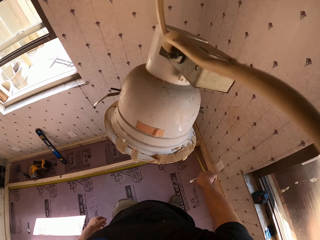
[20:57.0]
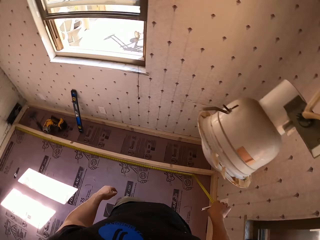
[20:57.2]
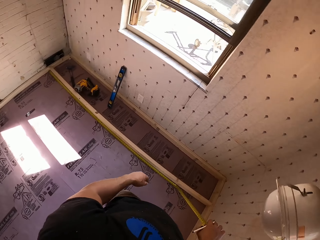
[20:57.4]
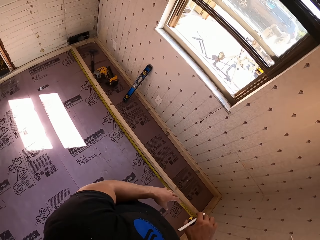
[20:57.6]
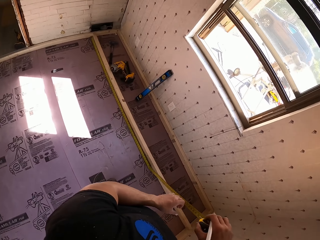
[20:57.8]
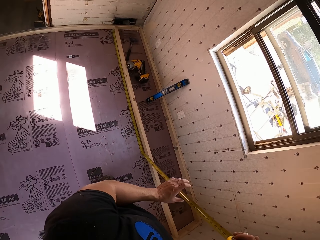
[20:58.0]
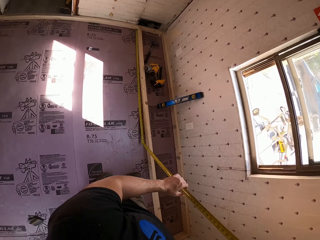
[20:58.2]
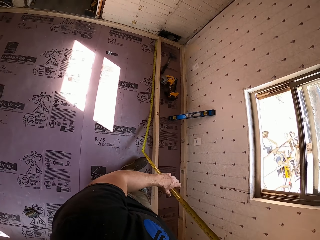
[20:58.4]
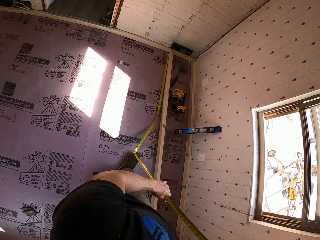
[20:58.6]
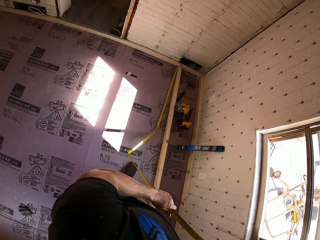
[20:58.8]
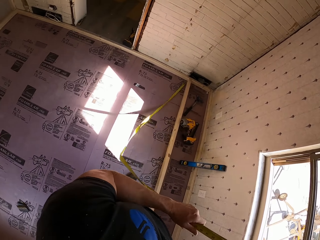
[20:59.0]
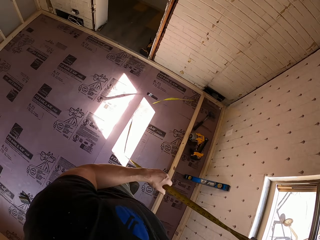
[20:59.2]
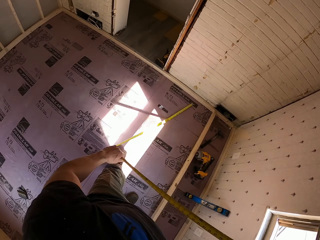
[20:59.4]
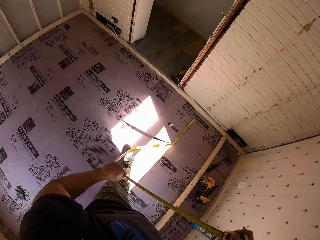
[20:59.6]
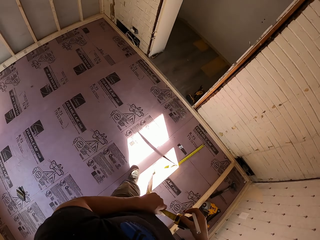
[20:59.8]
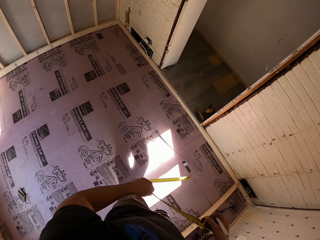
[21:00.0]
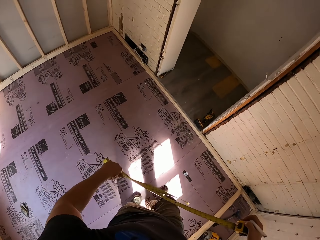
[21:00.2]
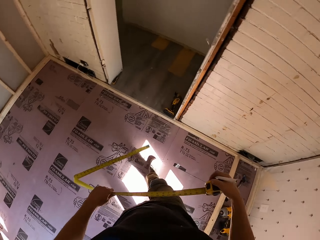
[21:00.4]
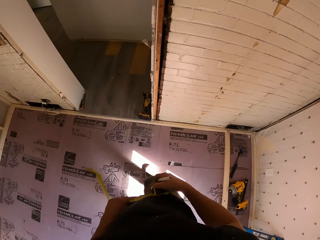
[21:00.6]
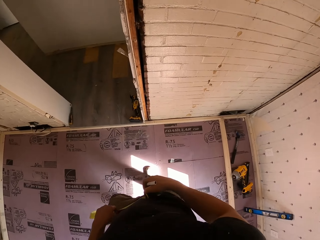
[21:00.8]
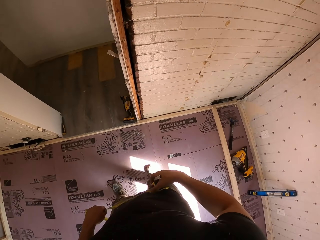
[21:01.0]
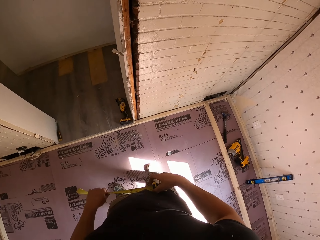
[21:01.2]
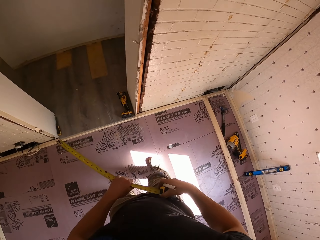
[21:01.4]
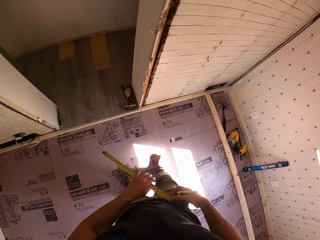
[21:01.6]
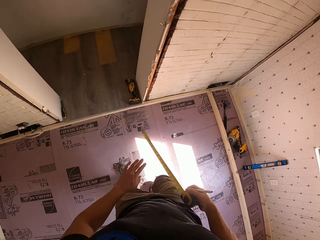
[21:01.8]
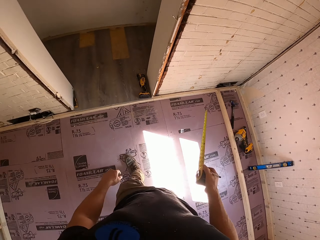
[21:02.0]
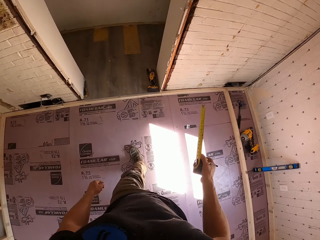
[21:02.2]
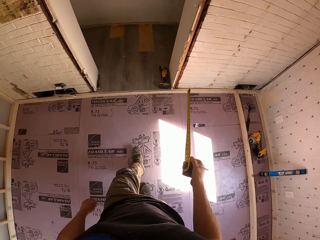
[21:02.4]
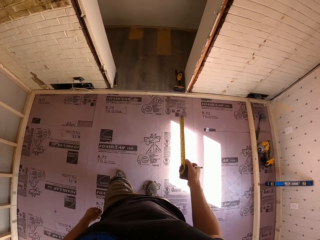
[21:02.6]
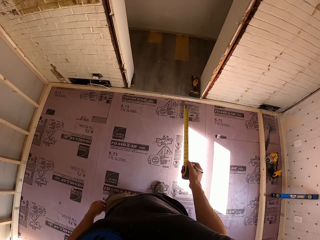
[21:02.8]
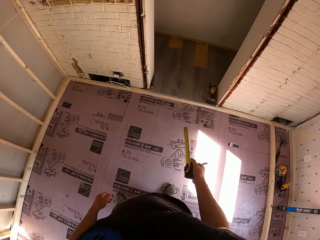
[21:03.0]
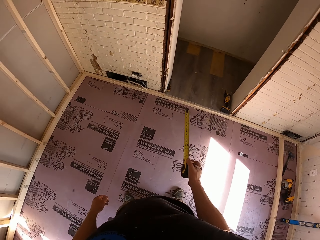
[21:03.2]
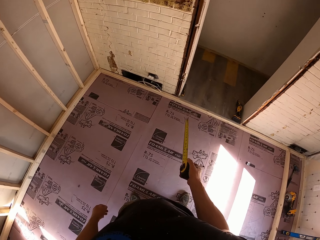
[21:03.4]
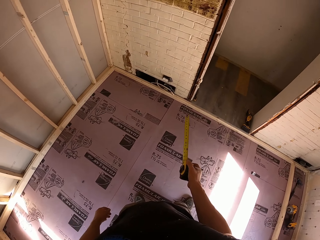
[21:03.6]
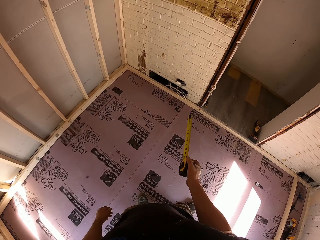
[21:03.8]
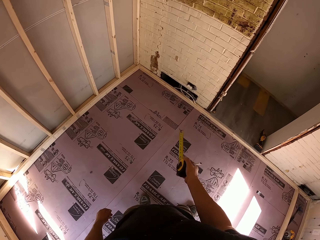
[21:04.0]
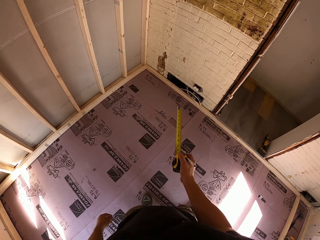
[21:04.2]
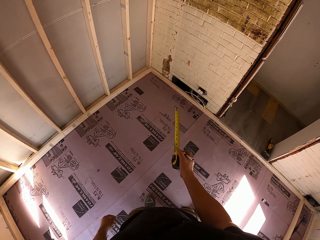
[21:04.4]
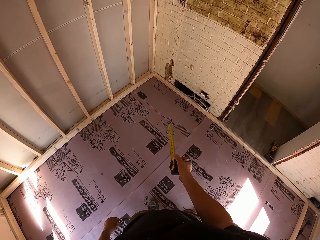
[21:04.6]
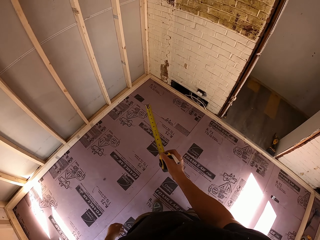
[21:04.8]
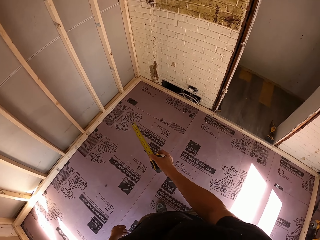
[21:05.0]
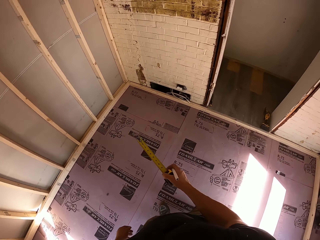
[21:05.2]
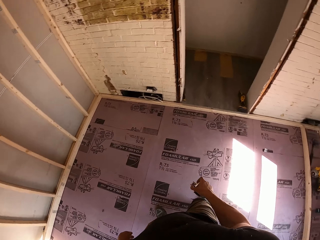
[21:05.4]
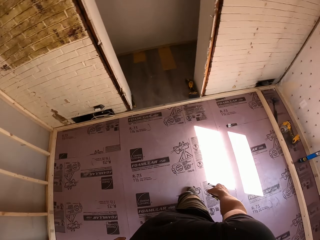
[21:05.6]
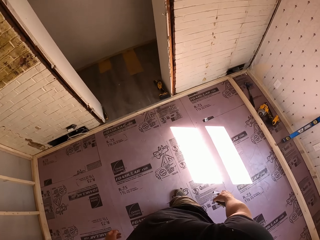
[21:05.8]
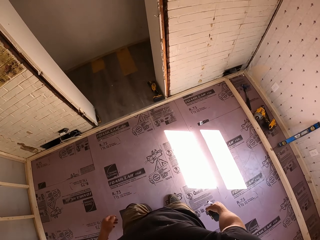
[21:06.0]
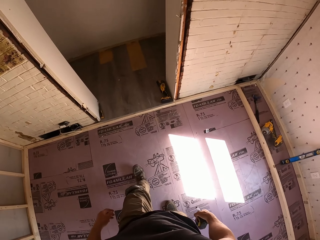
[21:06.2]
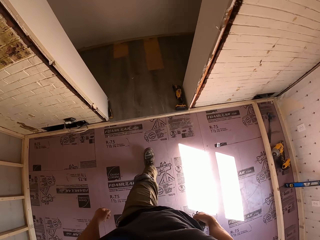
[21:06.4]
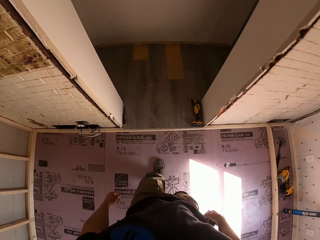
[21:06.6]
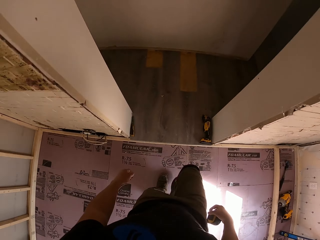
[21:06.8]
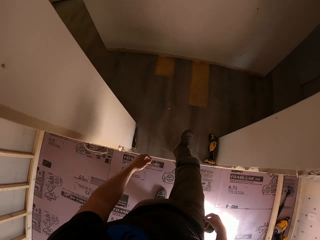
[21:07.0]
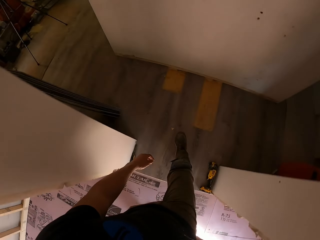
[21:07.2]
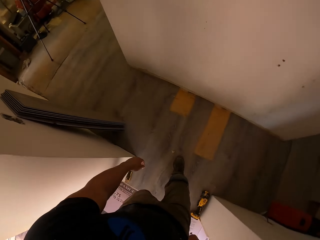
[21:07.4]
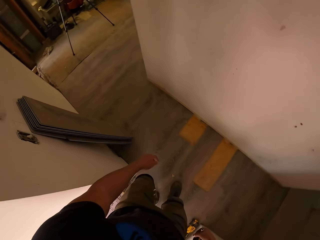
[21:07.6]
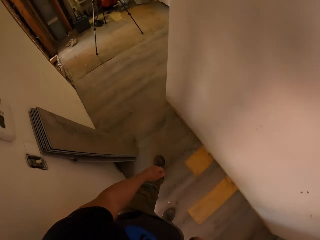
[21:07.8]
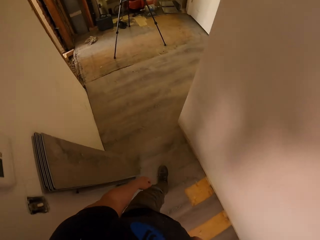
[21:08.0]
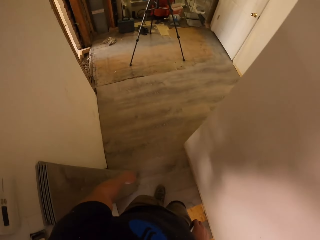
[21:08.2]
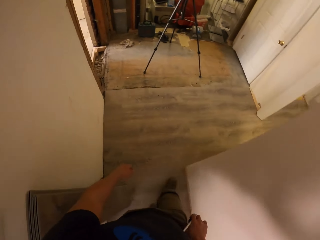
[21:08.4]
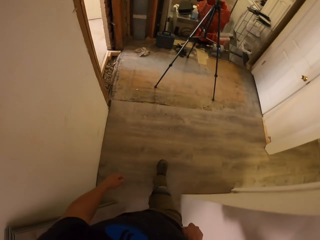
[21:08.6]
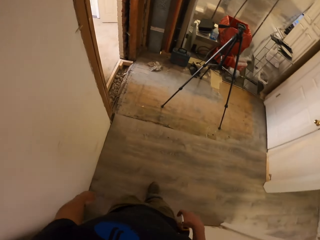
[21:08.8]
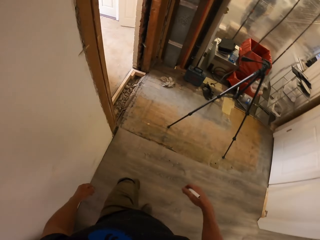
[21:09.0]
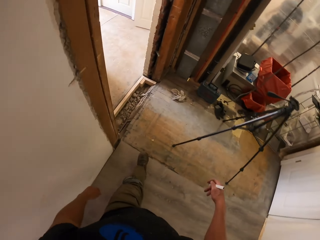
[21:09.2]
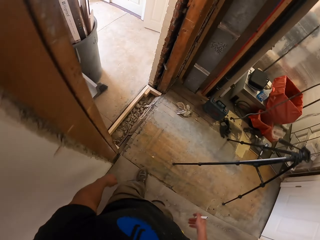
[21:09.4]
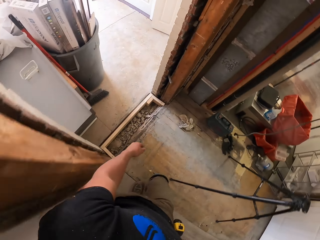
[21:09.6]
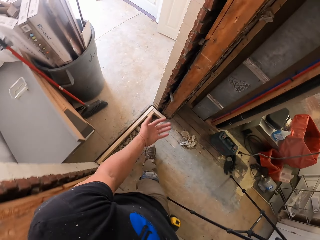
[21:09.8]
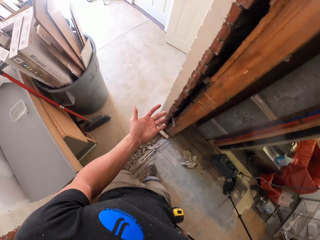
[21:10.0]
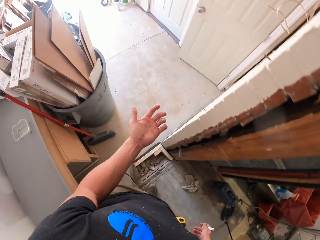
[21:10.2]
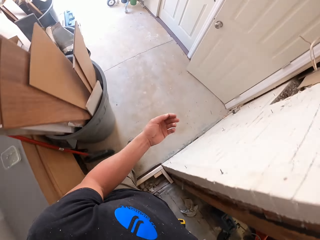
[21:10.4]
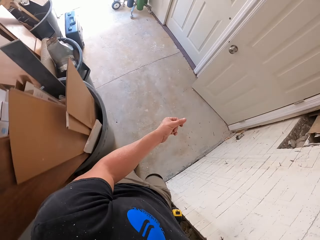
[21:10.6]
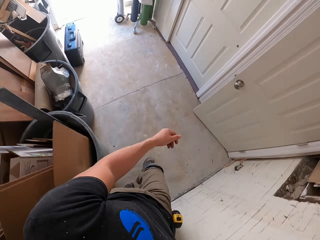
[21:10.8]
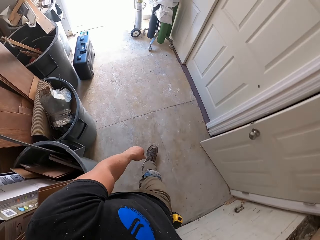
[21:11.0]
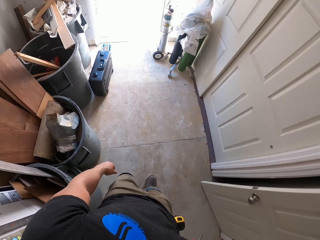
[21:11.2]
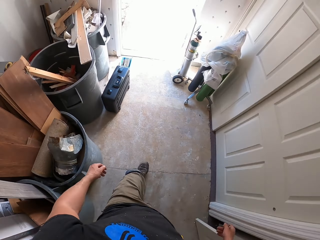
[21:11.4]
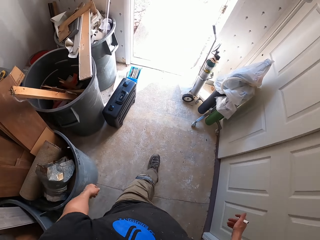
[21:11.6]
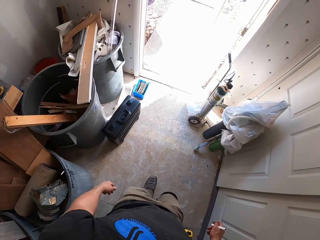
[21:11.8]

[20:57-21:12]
The camera wearer holds the tape measure. They insert the tape measure in the case. They walk outside the room.

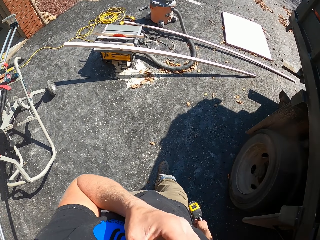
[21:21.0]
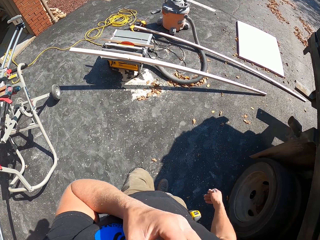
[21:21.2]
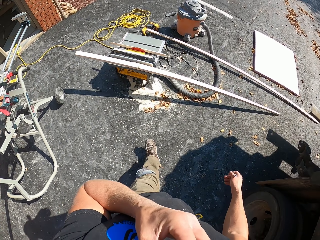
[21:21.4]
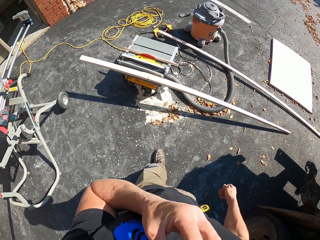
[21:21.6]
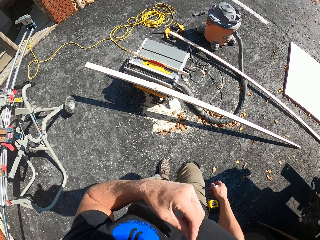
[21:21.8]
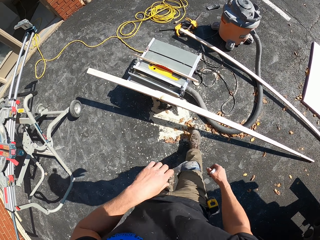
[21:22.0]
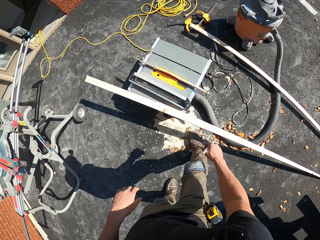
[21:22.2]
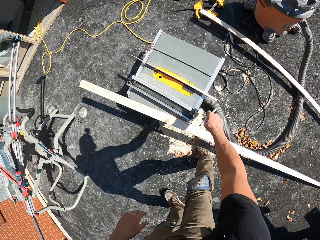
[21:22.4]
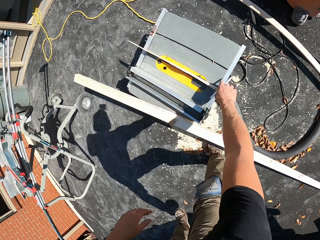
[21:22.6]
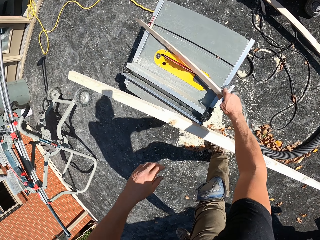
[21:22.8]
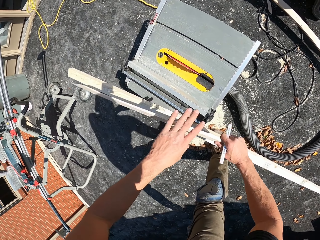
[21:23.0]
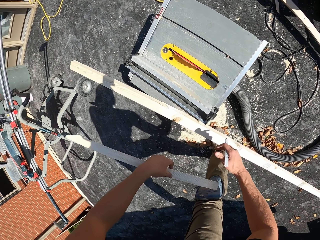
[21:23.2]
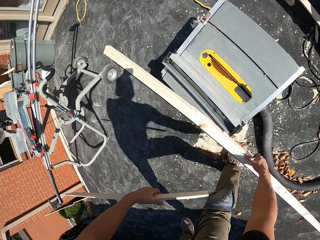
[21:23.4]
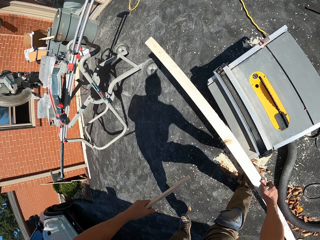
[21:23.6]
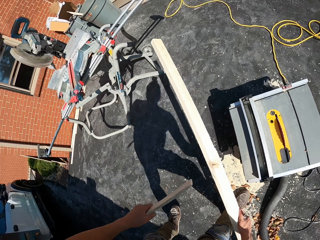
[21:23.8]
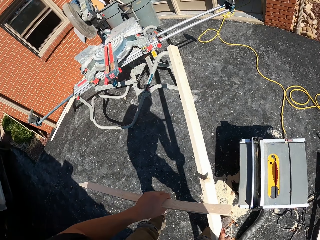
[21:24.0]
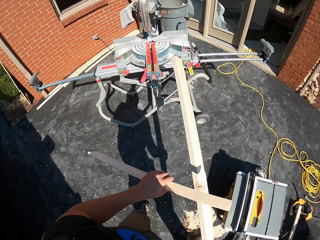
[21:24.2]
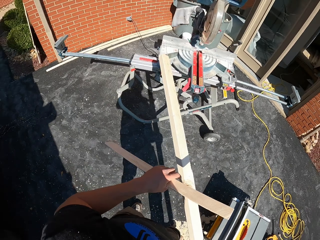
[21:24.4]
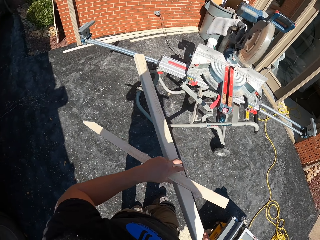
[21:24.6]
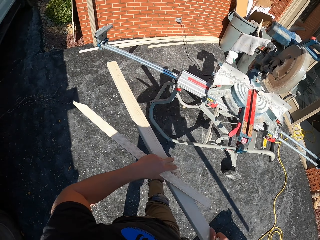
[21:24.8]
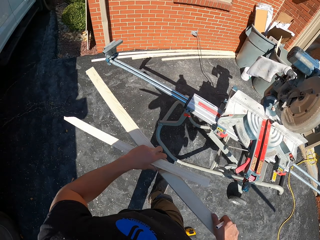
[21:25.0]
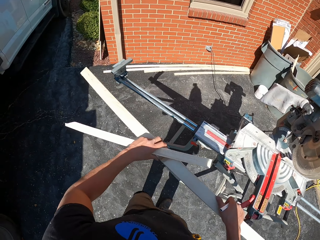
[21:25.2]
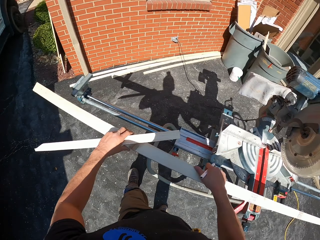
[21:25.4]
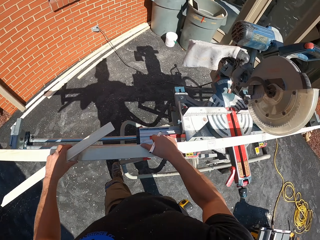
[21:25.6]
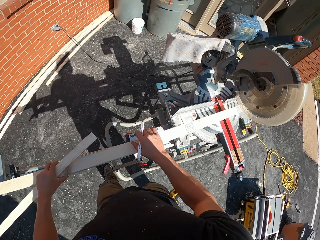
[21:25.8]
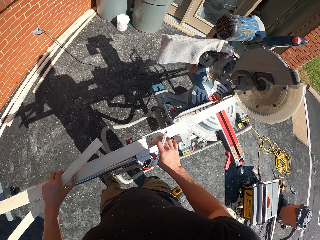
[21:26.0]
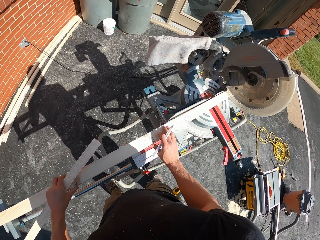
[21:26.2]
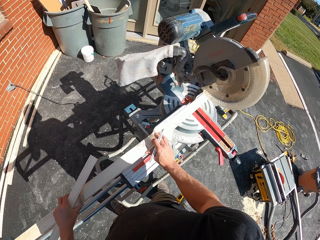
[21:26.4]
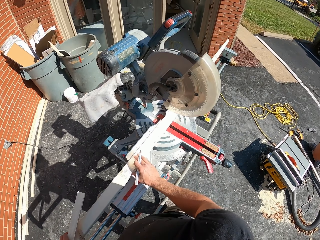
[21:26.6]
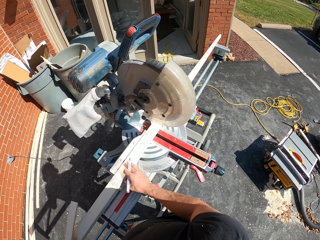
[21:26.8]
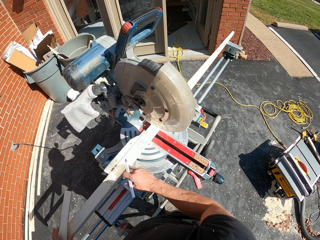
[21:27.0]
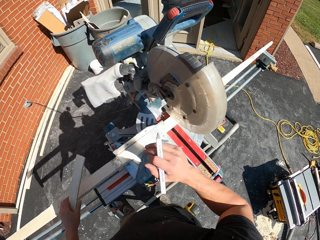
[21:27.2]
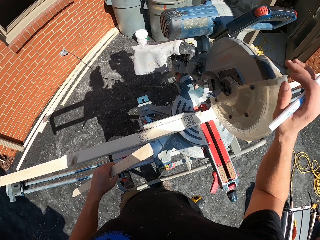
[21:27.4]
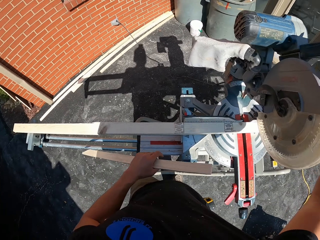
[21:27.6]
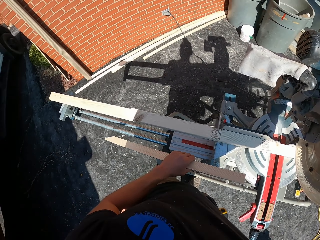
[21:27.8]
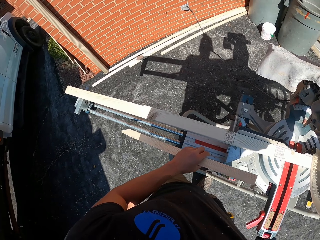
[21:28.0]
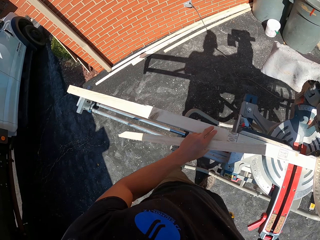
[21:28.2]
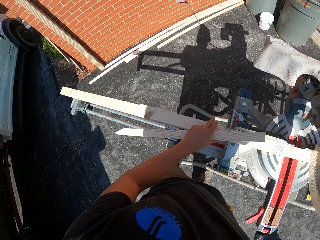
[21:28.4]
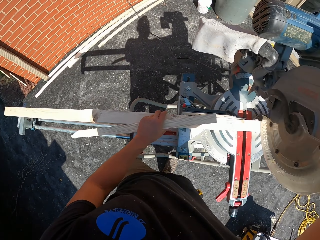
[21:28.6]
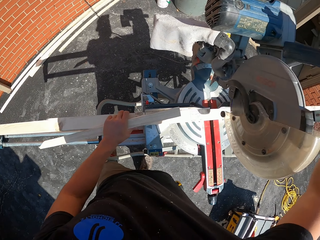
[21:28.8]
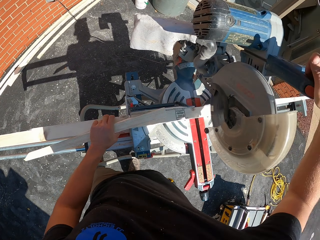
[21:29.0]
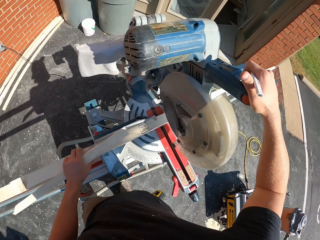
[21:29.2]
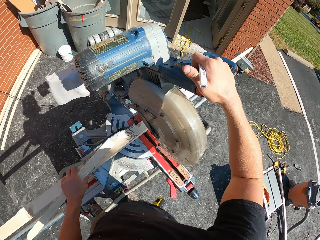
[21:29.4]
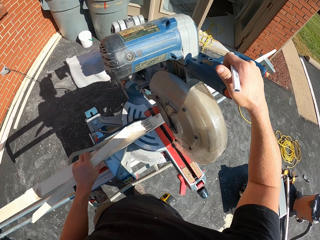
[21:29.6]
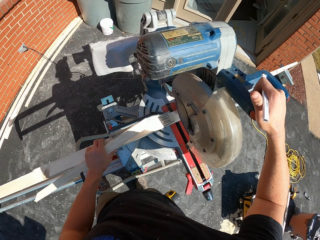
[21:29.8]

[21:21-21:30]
The camera wearer picks up a wood. They pick up another wood. They place the wood on the wood cutting machine. They cut the wood with the wood cutter. They adjust the wood cutter.
